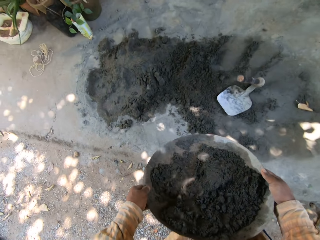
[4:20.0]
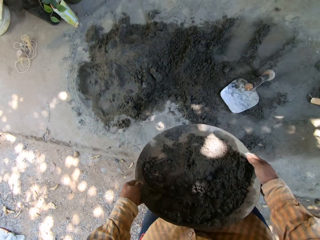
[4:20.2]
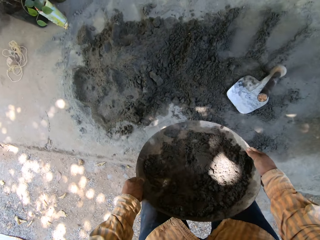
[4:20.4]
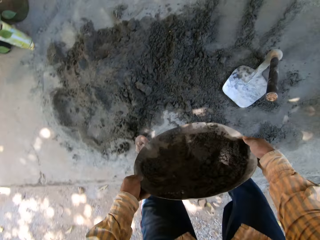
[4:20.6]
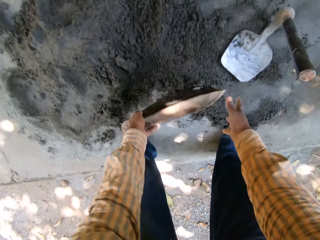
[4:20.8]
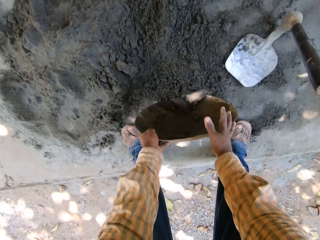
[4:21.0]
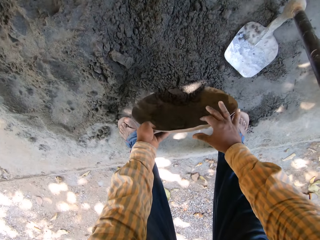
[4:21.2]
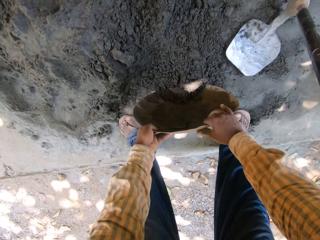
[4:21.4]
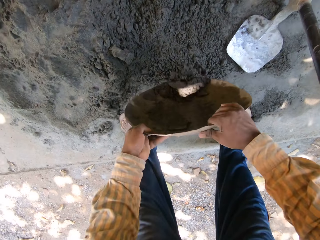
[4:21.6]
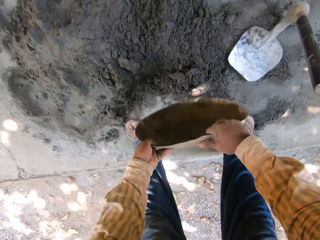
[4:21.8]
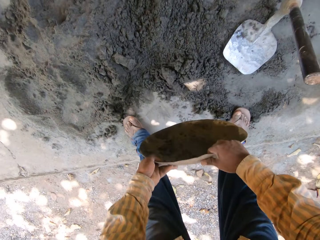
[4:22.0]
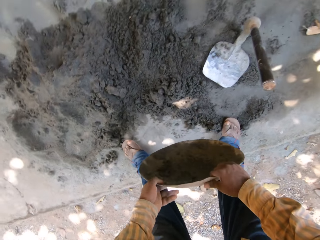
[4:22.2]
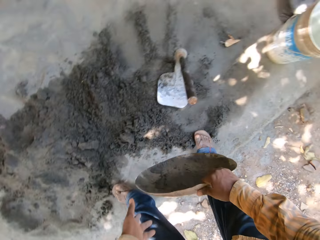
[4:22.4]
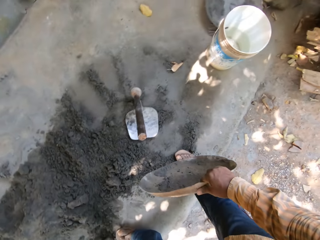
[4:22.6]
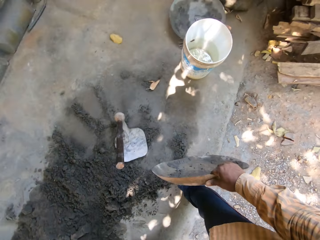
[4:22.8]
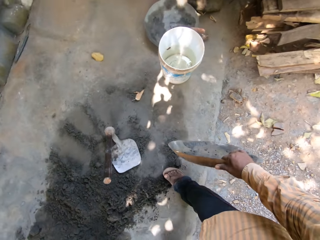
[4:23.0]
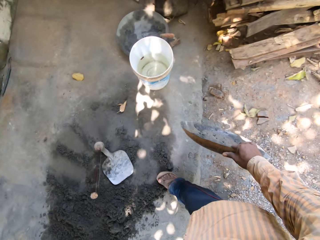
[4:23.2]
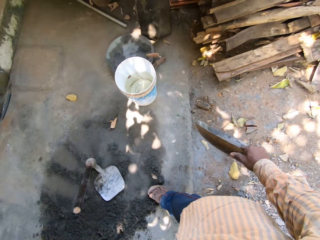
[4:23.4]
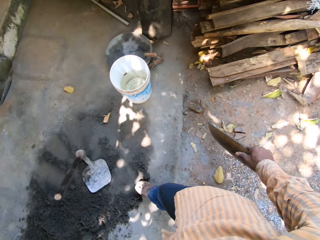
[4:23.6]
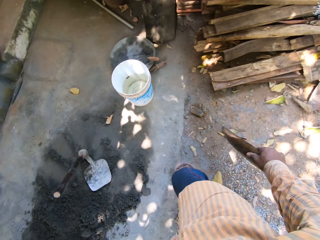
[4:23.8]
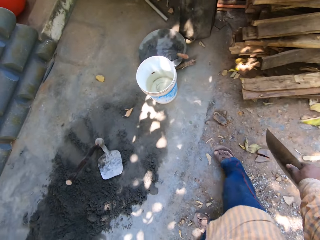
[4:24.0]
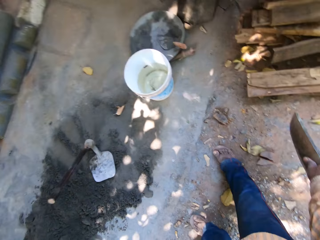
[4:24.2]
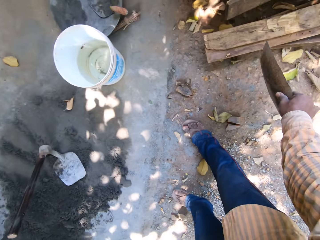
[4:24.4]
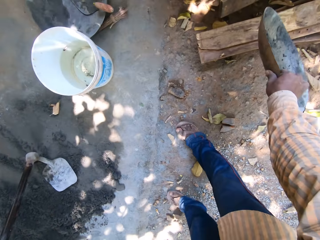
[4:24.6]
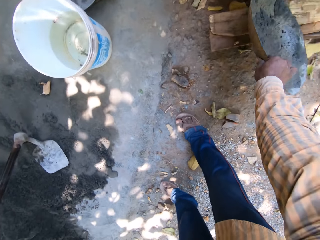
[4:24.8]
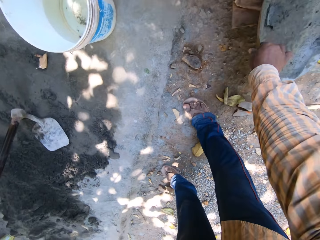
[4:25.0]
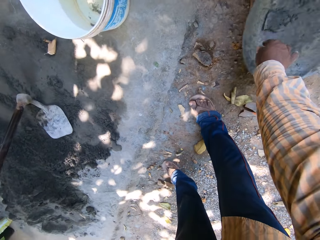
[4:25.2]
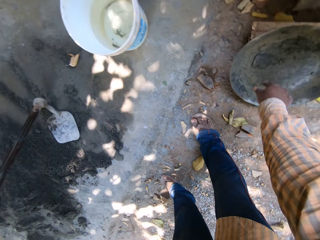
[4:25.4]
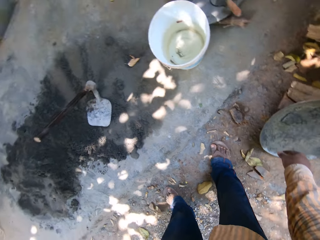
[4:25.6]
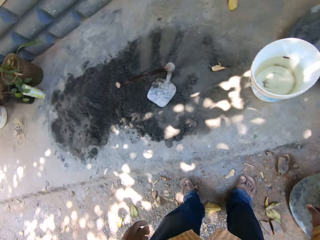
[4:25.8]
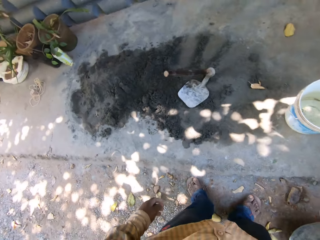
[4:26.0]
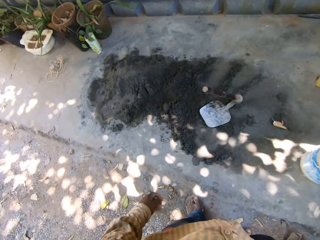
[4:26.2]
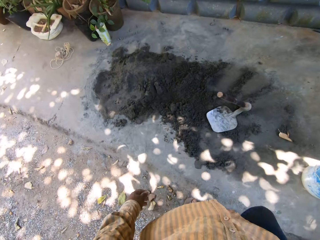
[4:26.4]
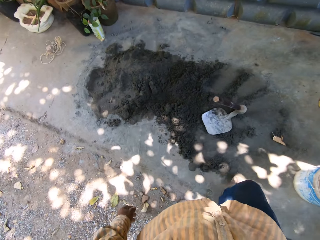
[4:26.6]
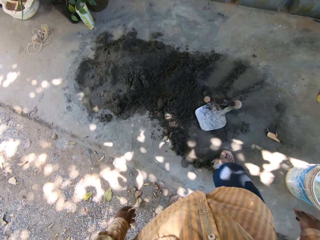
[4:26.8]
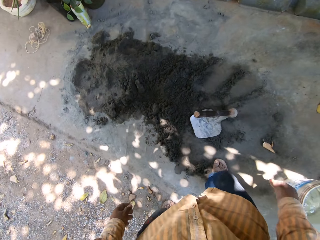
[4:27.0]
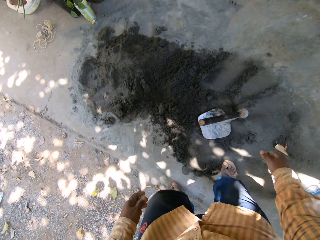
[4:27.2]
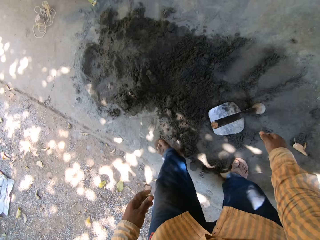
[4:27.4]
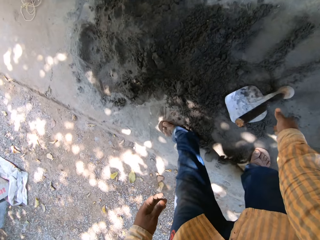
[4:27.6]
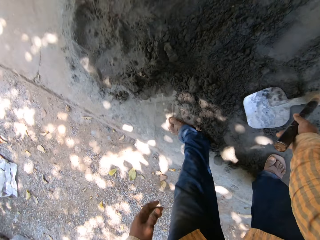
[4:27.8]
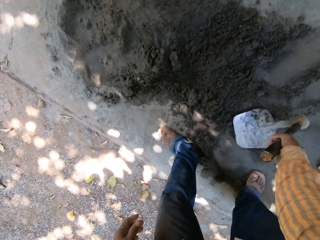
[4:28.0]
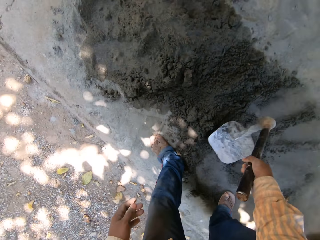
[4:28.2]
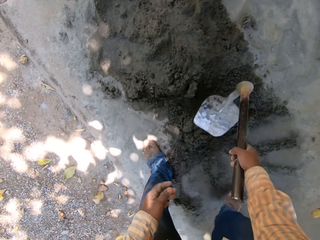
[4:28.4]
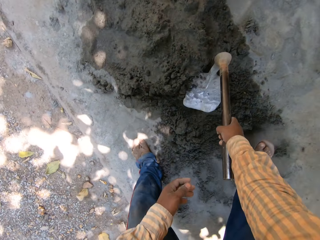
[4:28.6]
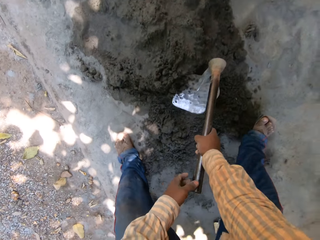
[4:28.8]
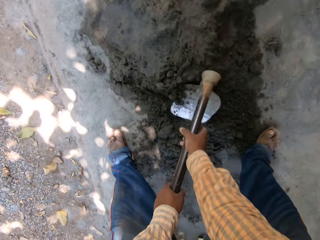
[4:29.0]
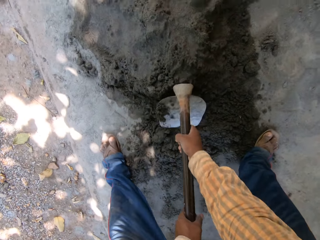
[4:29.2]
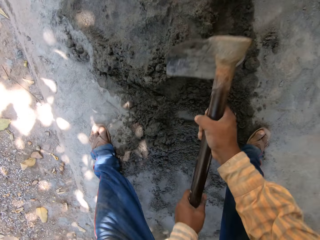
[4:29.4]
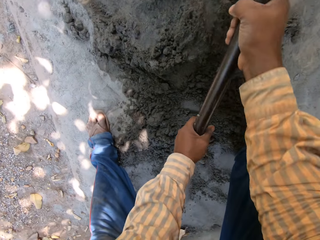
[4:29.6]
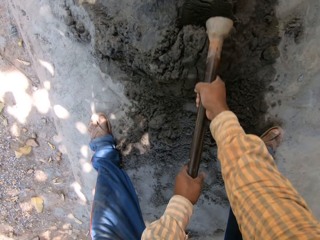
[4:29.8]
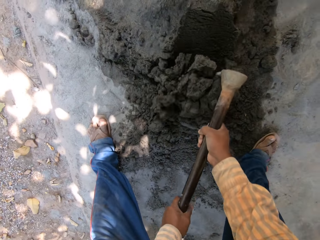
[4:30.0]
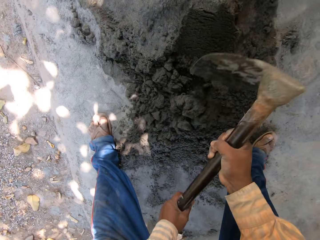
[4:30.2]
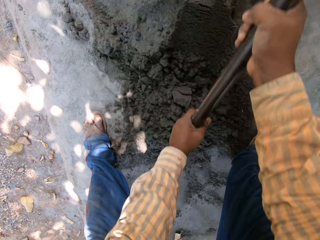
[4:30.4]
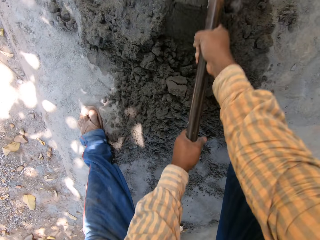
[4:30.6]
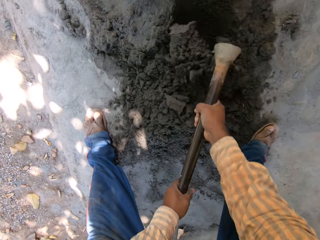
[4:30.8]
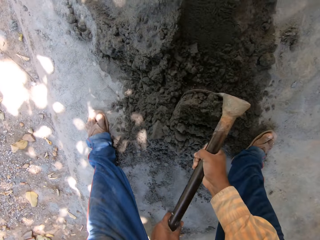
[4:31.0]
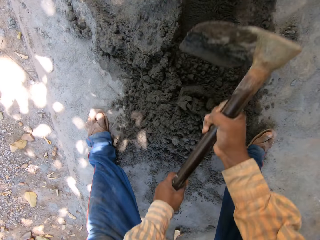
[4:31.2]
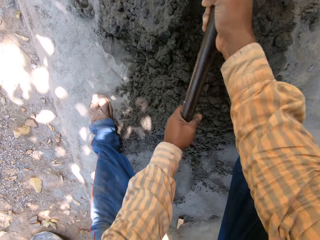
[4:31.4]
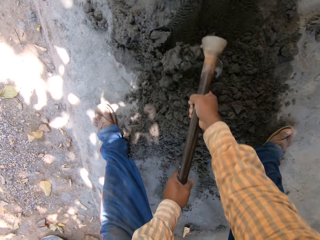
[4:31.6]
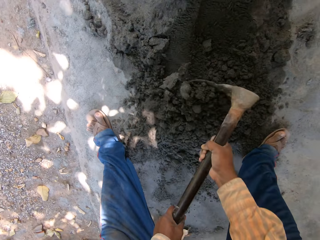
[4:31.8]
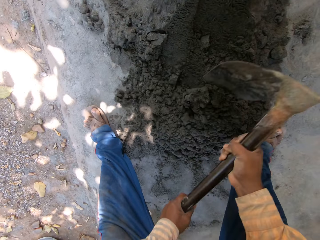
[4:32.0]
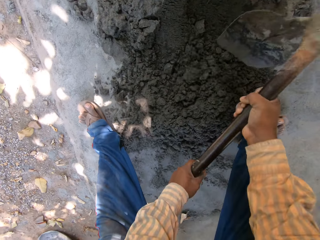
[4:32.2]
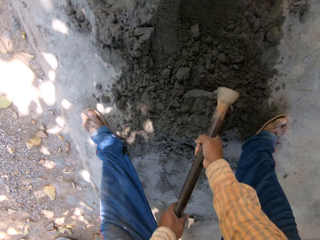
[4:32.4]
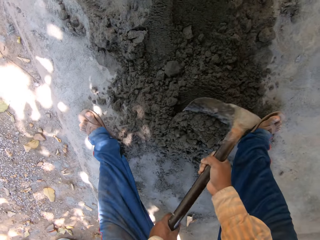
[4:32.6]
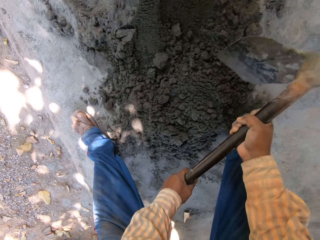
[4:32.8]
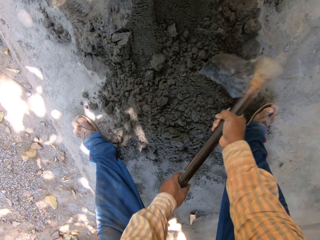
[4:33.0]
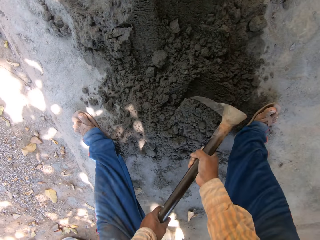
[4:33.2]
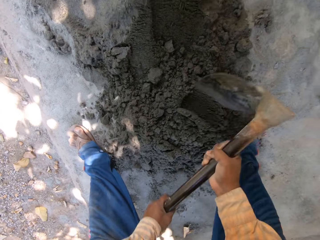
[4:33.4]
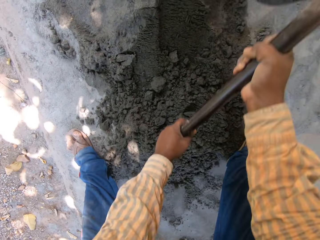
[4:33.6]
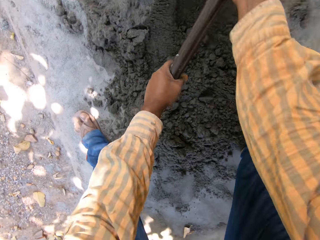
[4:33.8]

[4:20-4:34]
The camera wearer pours cement from the cement bowl in both hands on the ground. He places the cement bowl on a wood with his right hand. He takes a hoe. He places his right hand on the hoe on the ground. He places the hoe on the cement with his right hand. He places his left hand on the hoe in both hands. He gathers the cement with the hoe in both hands.

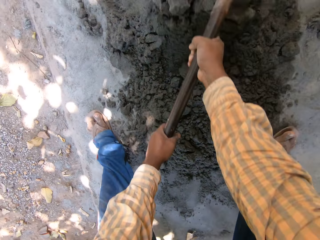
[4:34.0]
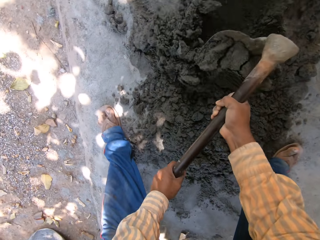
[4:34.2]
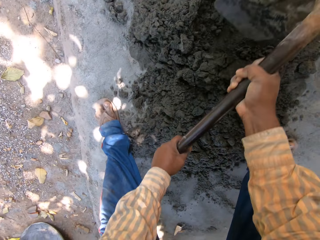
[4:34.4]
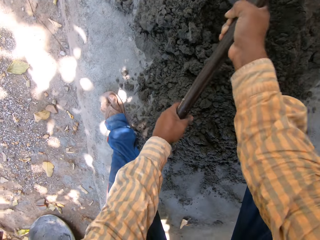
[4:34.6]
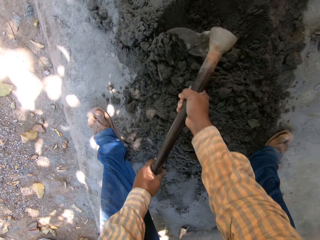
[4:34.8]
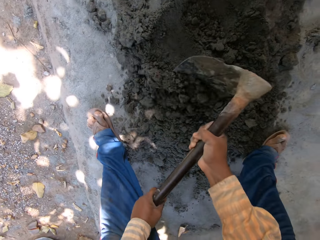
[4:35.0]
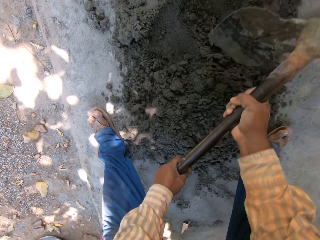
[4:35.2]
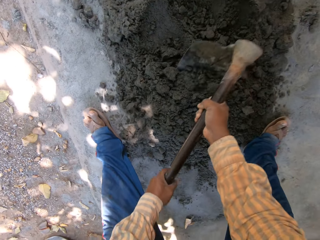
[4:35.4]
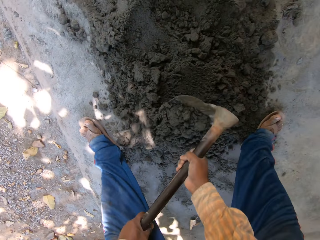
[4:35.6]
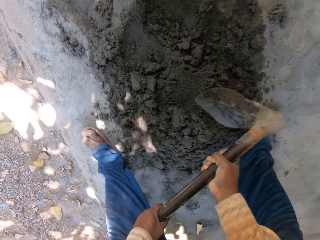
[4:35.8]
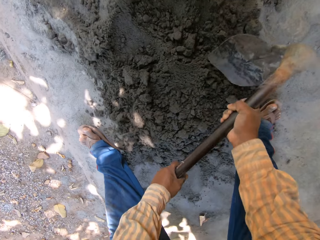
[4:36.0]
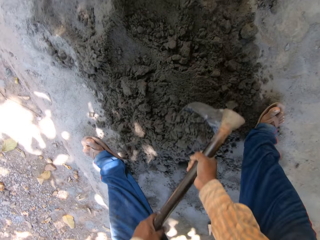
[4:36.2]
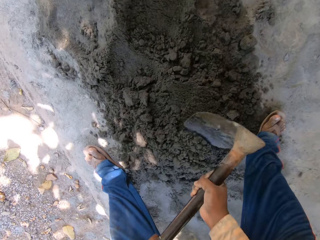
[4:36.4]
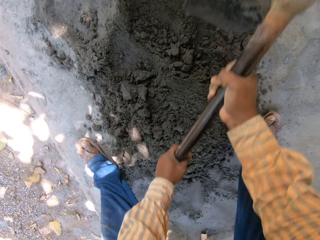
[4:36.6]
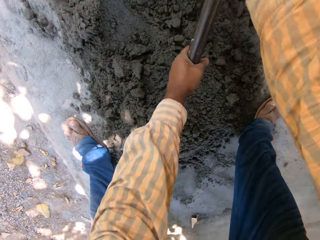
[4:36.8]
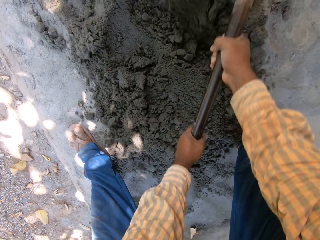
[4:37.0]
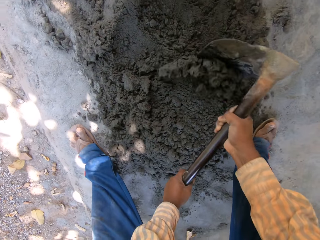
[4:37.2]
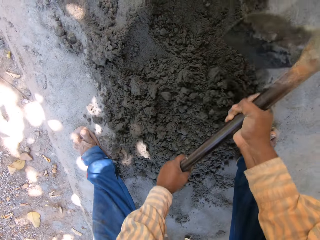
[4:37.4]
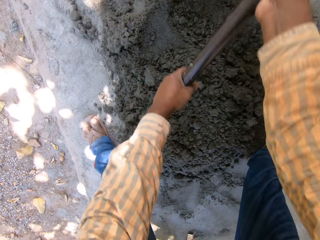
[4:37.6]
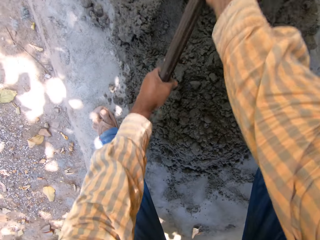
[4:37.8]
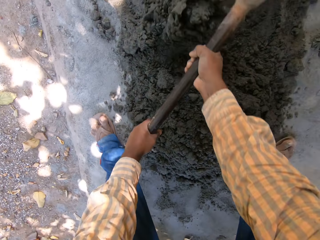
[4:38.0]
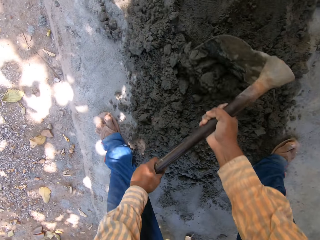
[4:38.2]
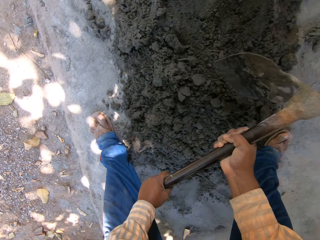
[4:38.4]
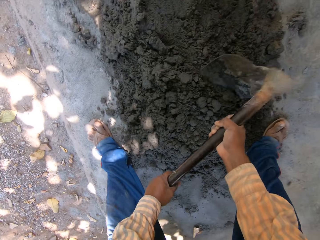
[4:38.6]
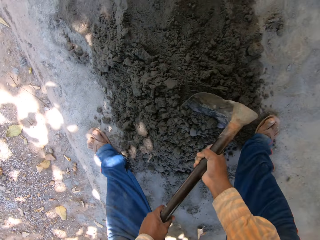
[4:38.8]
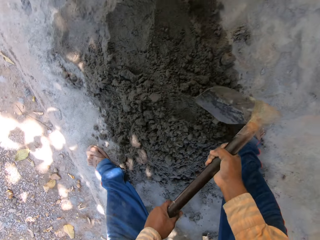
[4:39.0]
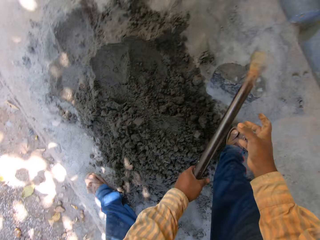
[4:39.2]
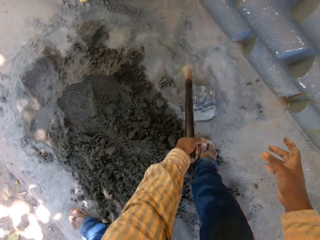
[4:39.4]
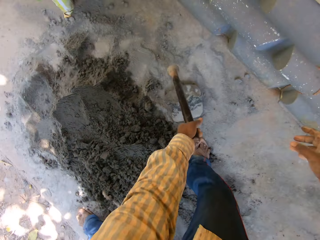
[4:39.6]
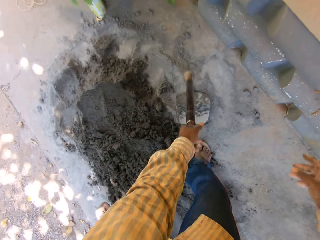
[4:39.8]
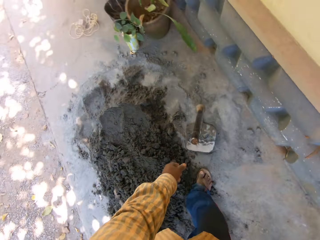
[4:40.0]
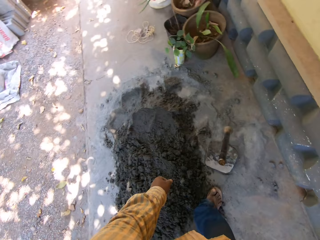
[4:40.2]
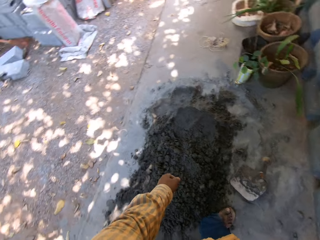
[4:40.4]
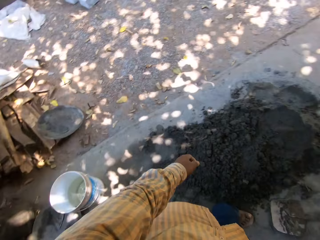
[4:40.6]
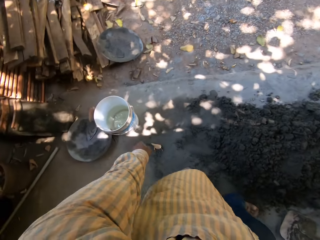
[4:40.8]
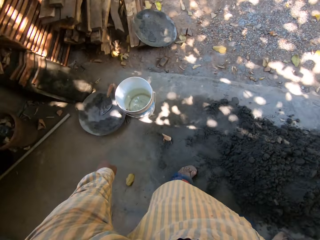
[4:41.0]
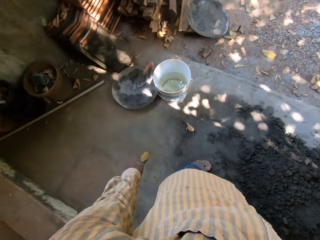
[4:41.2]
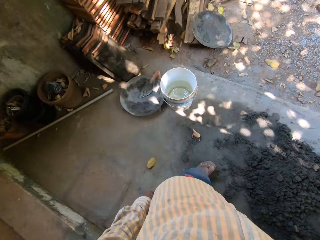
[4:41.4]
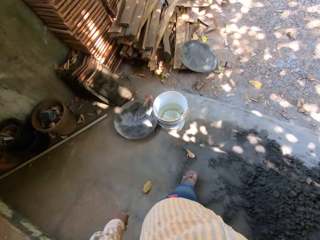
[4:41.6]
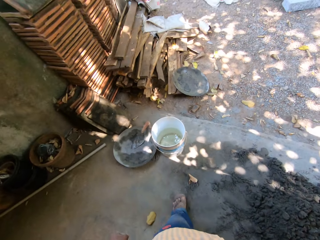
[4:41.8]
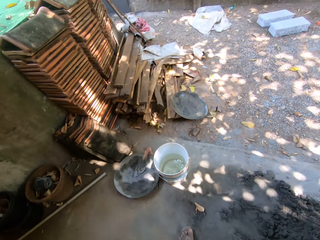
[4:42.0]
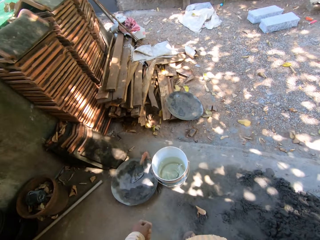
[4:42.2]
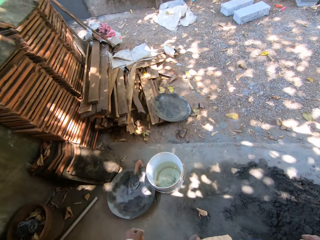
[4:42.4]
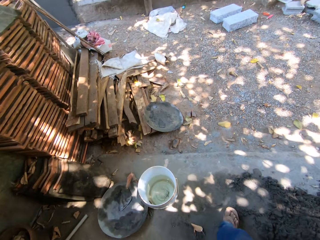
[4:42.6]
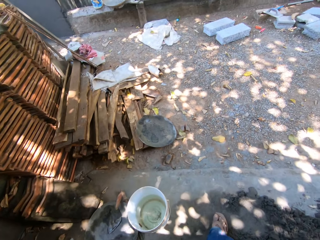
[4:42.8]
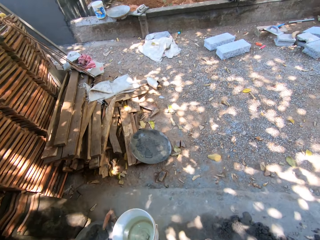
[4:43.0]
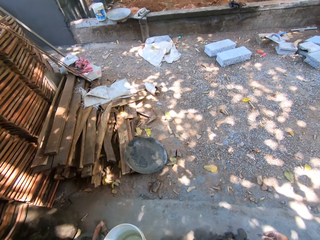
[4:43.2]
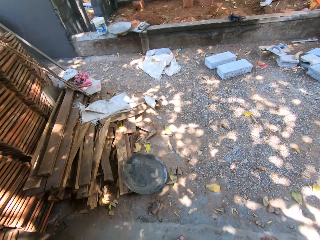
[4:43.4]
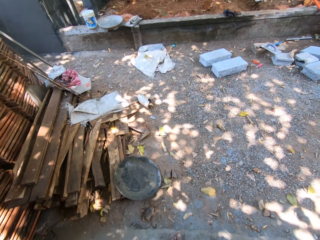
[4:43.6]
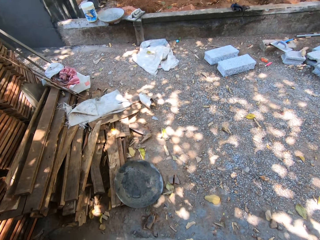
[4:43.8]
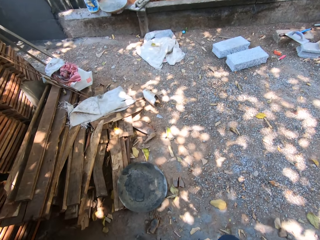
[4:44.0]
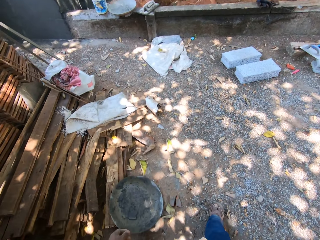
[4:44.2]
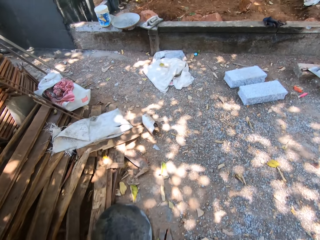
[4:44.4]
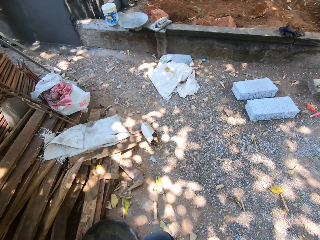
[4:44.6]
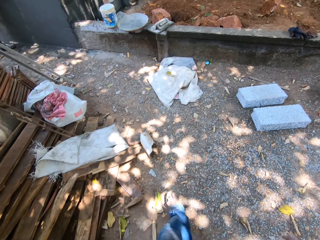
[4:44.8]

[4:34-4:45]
The camera wearer places the hoe on the ground with his right hand. He walks.
